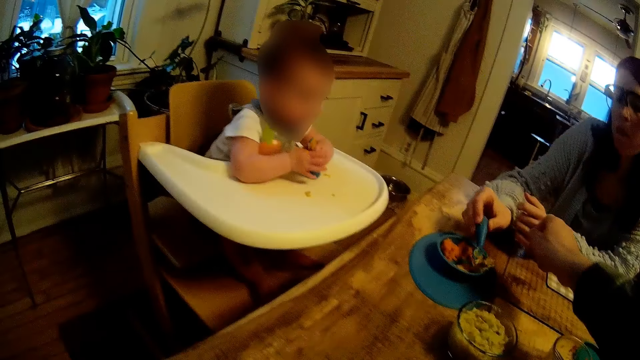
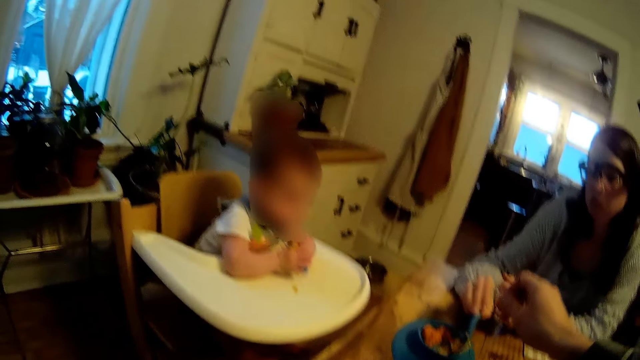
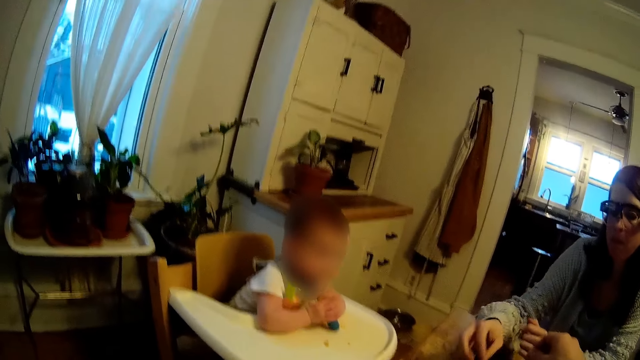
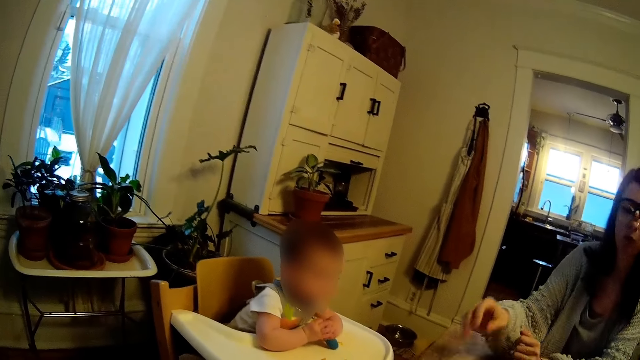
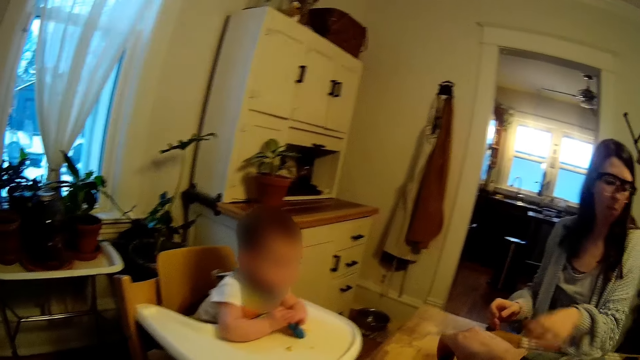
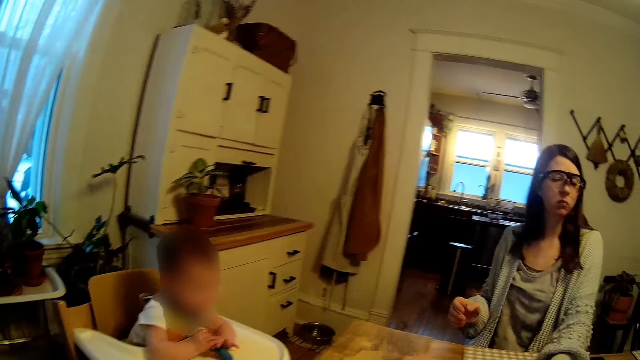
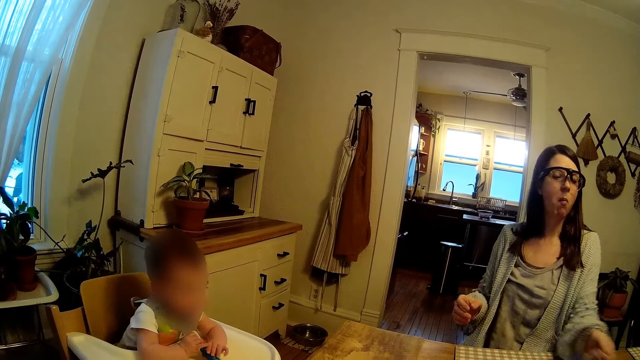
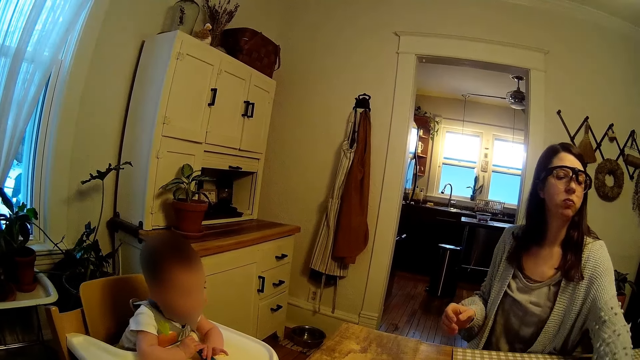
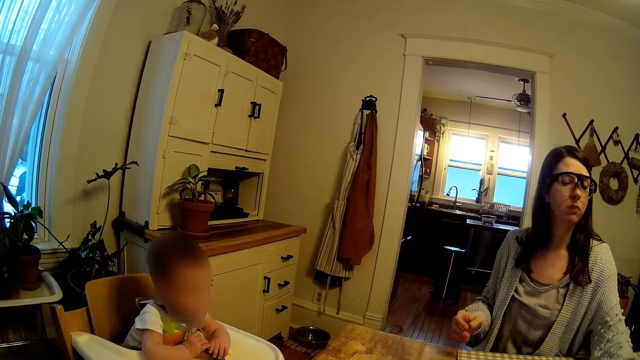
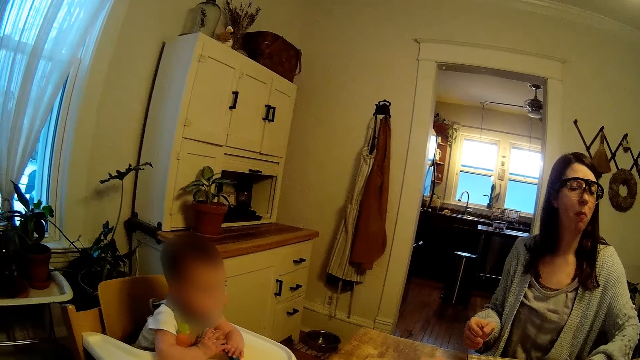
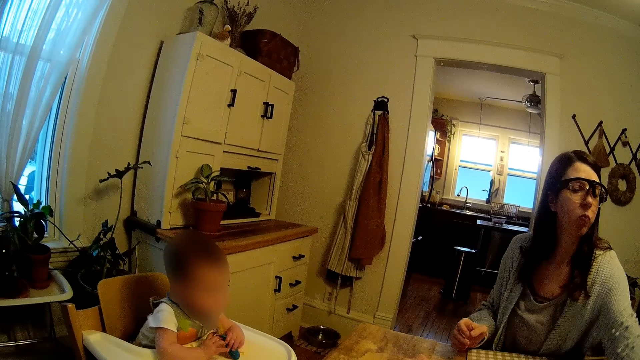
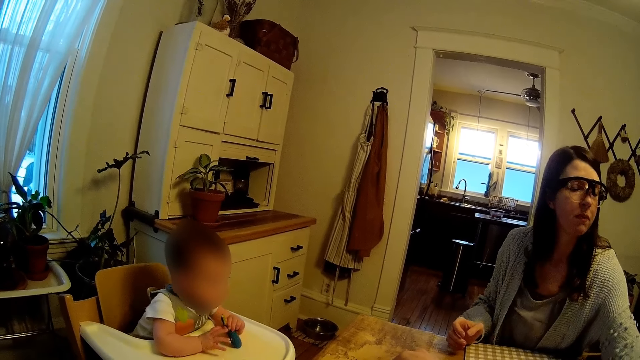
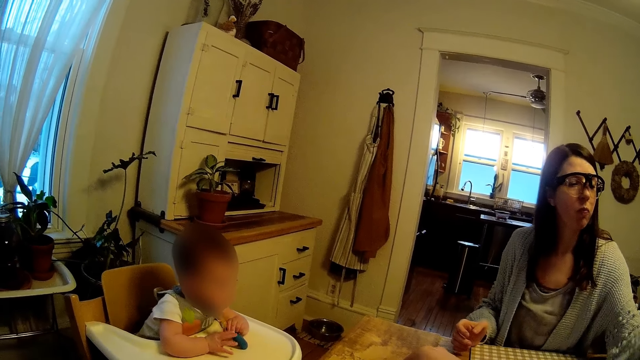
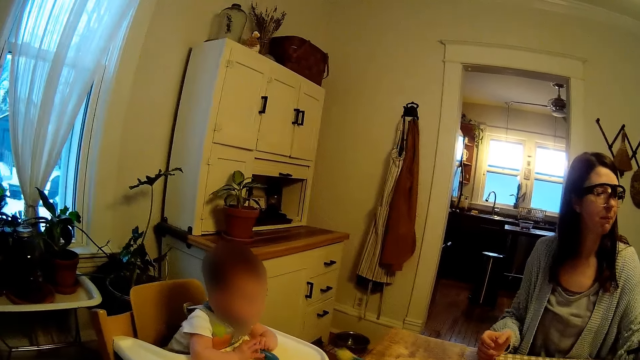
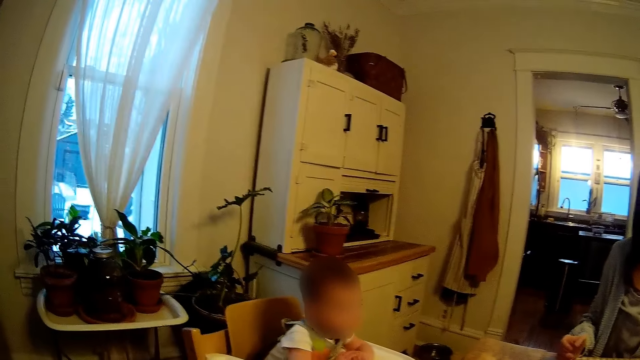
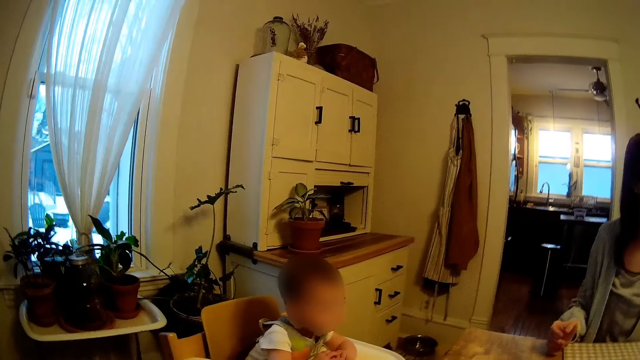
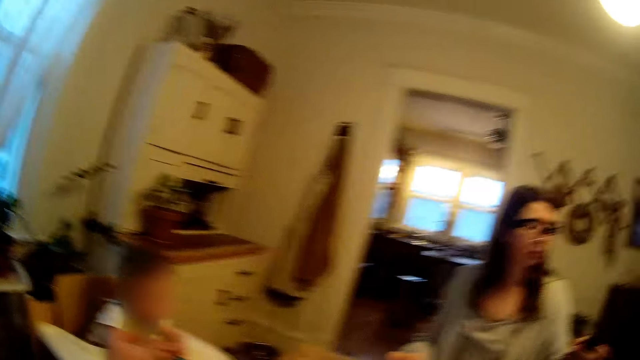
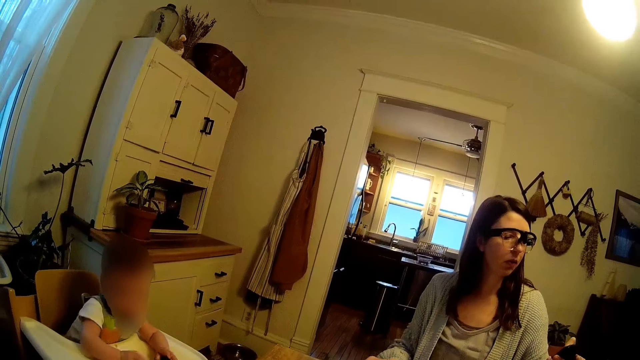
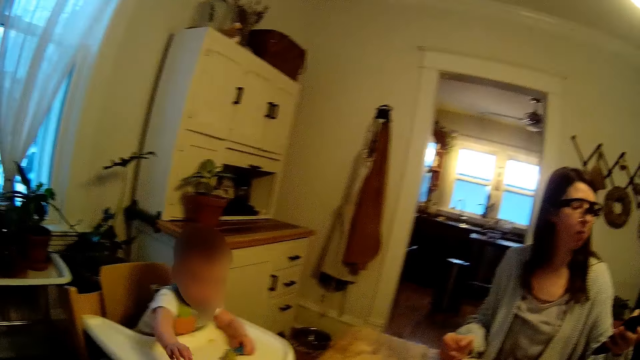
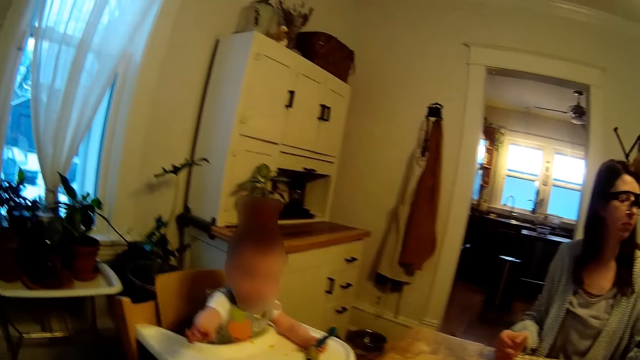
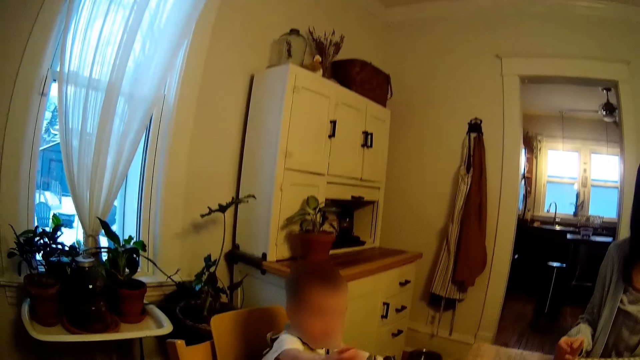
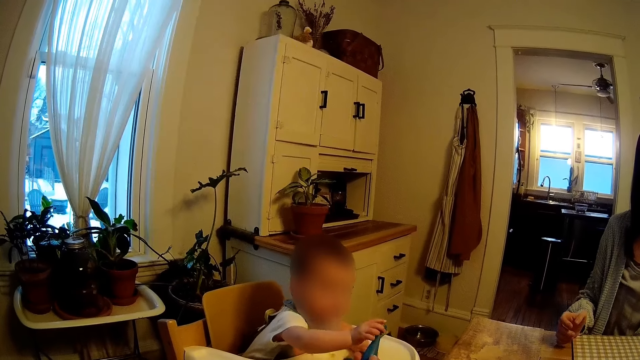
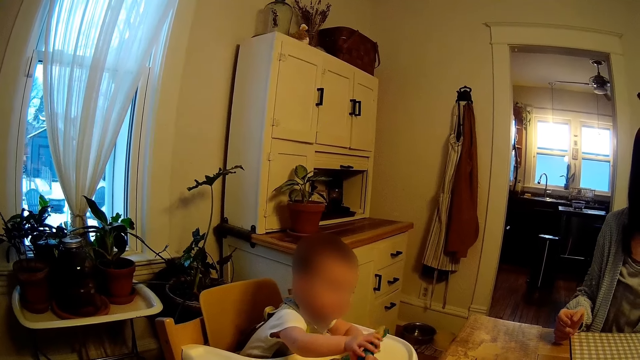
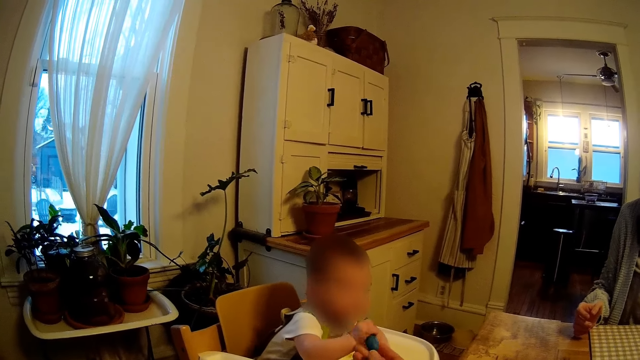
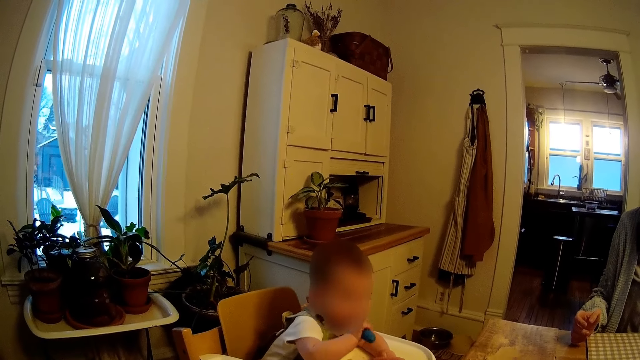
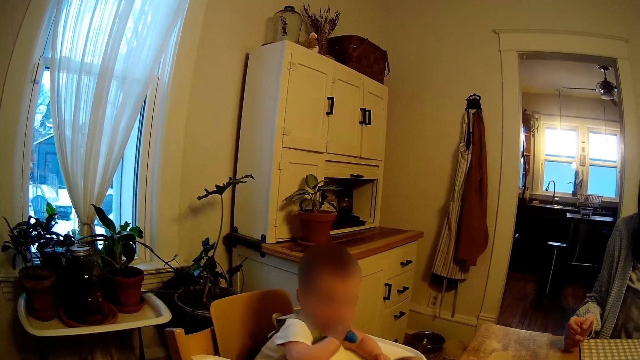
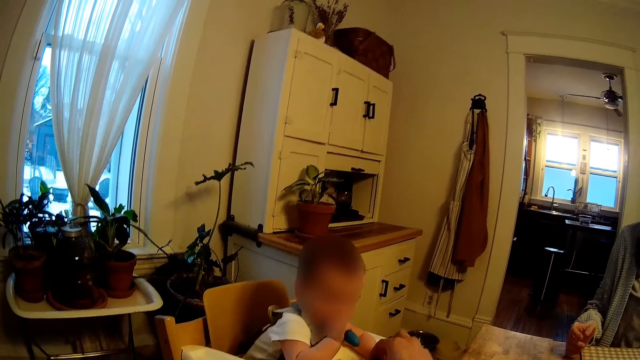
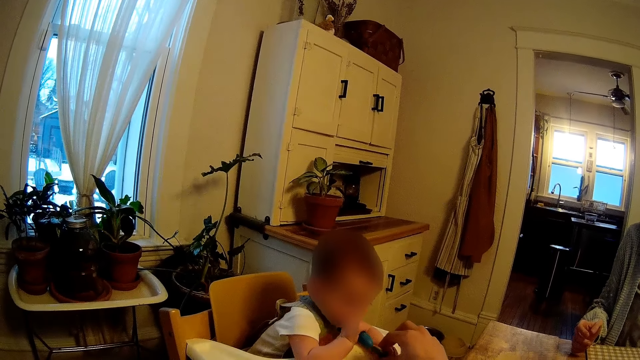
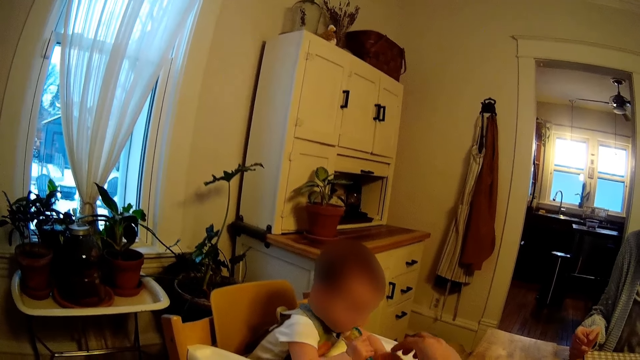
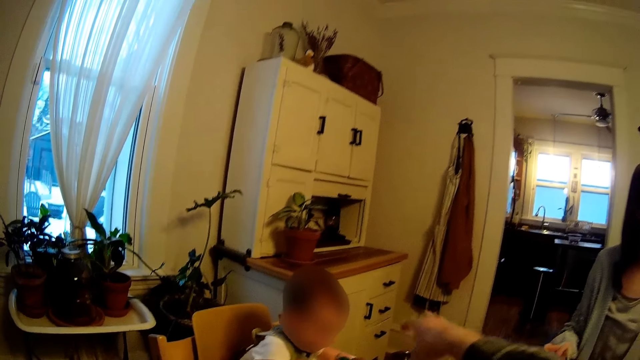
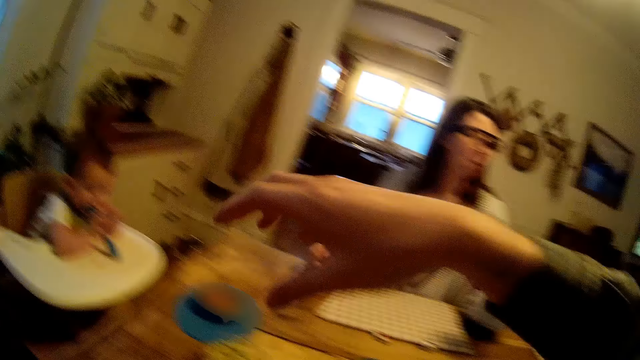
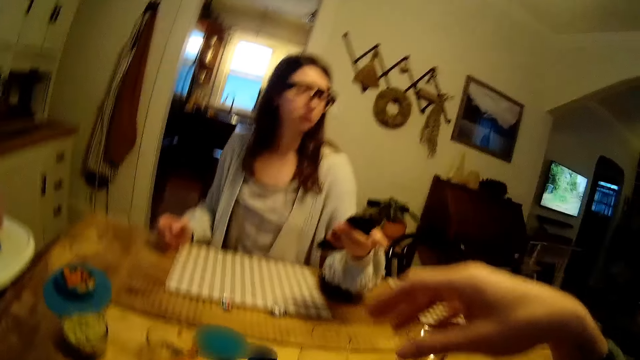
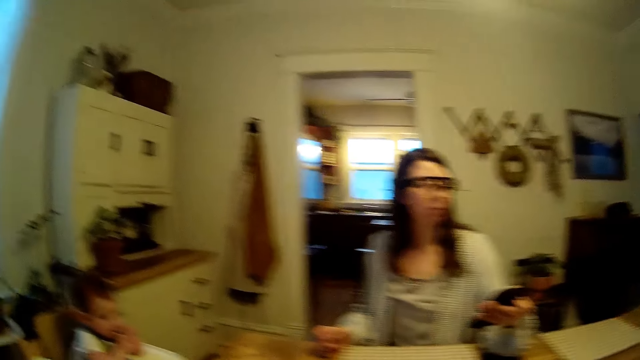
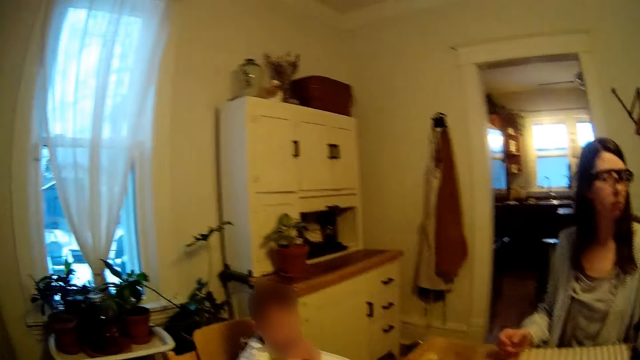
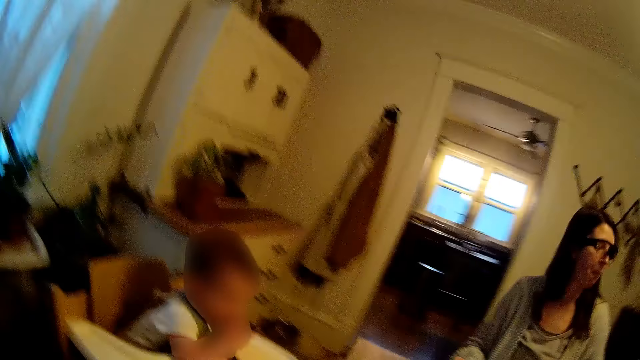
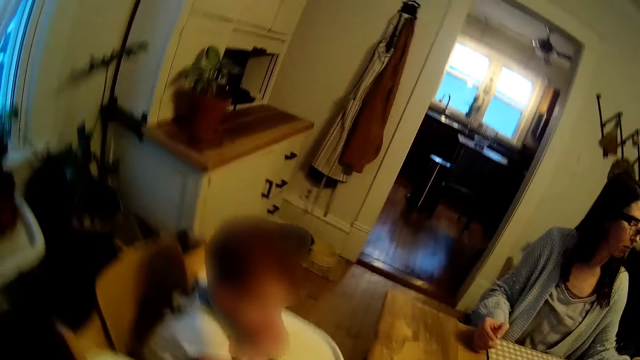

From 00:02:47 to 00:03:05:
The woman takes pottage from the plate with the spoon in her right hand. The camera wearer places his right hand on the spoon in the plate. He walks around the room. The boy places the spoon in his mouth with his left hand.

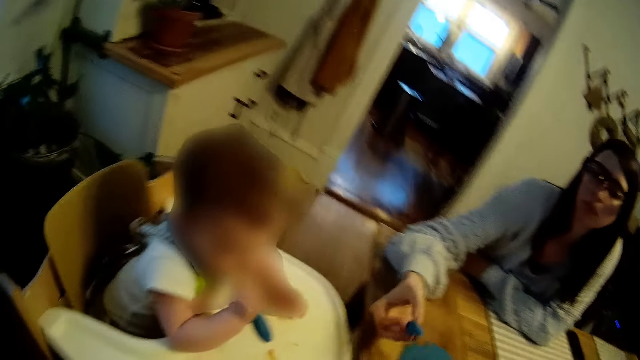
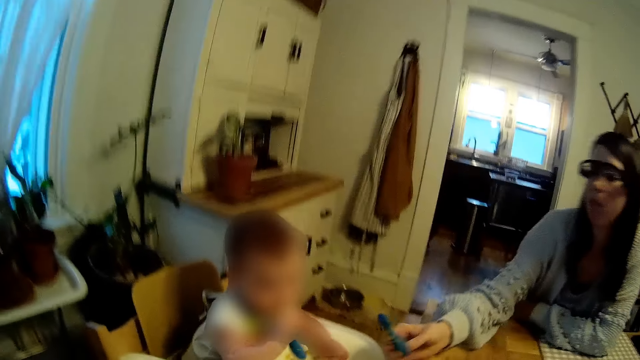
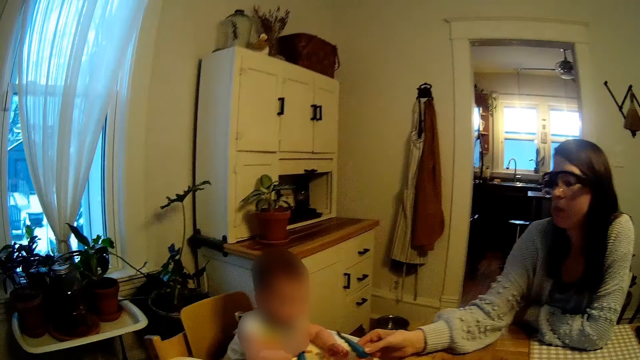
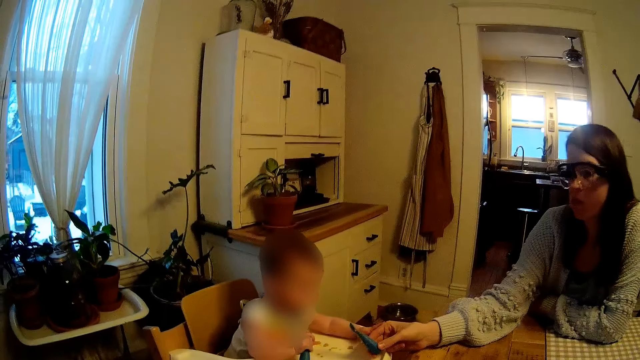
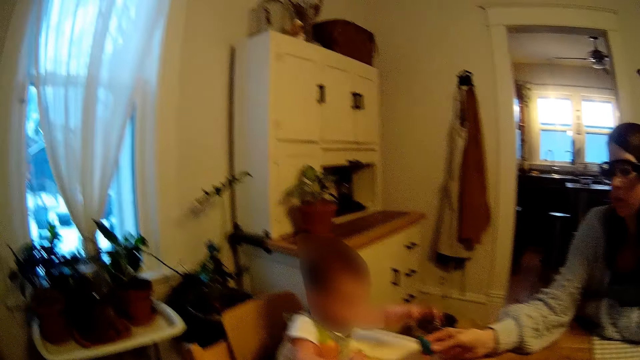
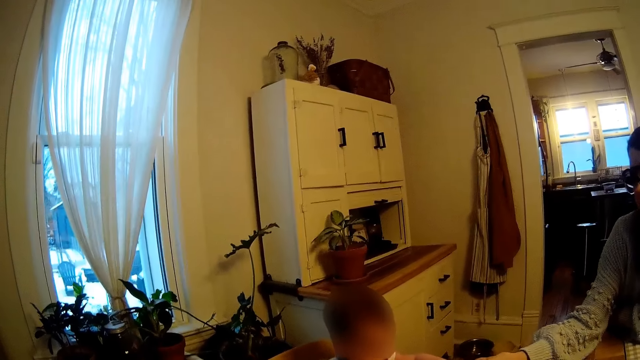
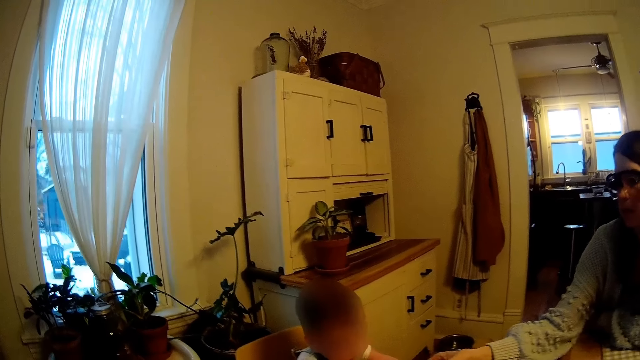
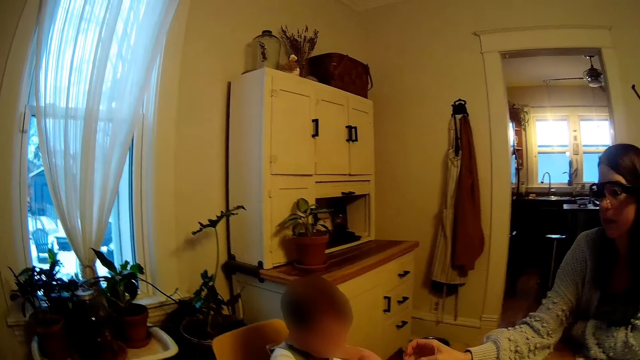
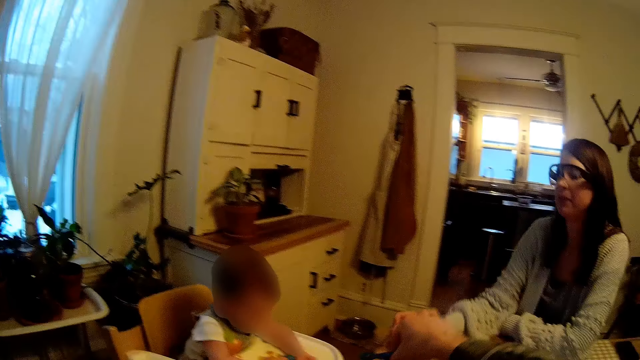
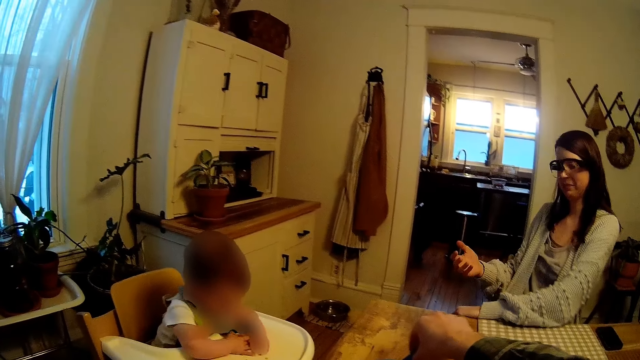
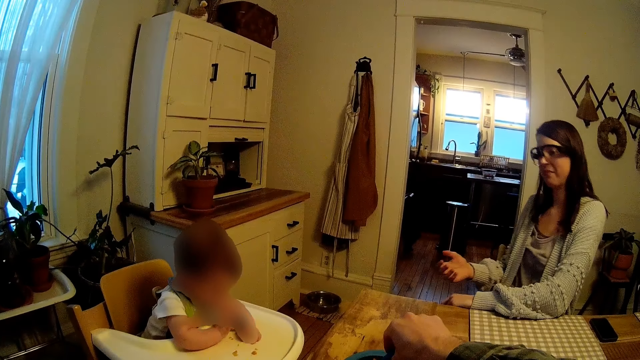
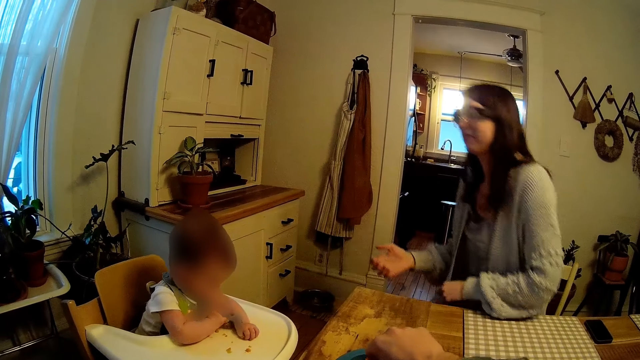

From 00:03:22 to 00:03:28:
The woman hands the boy a spoon. The boy collects the spoon from the woman with his left hand. The boy plays with the spoon in both hands.
